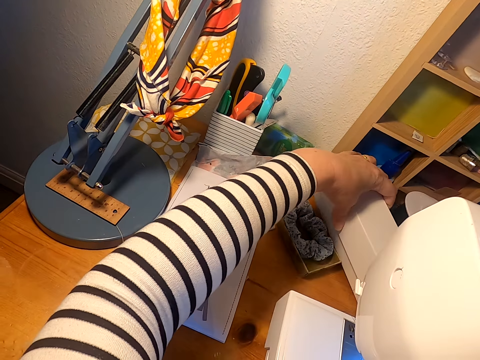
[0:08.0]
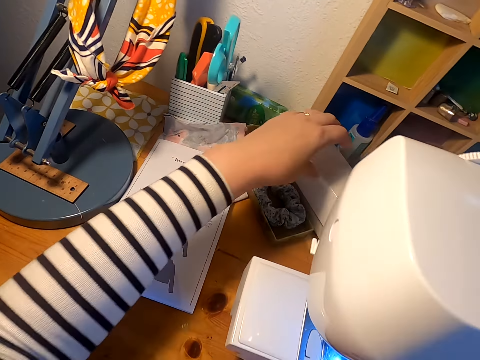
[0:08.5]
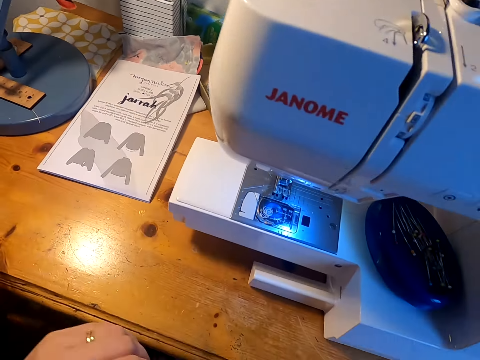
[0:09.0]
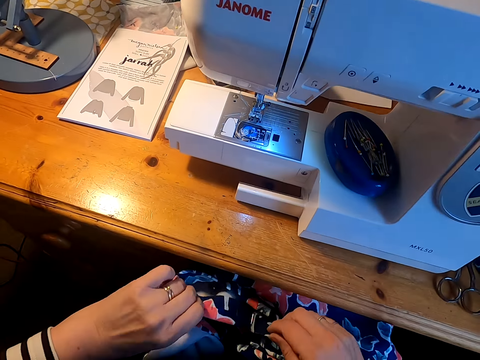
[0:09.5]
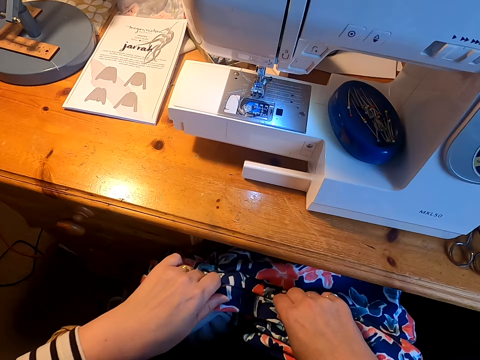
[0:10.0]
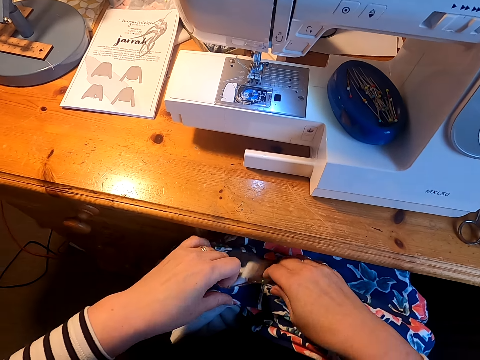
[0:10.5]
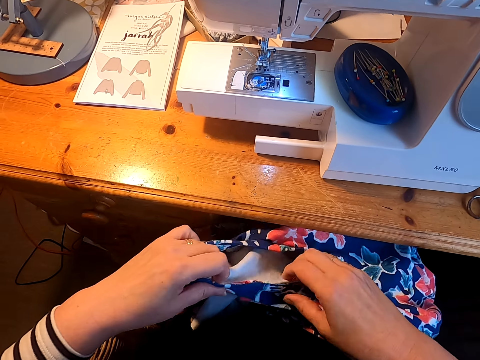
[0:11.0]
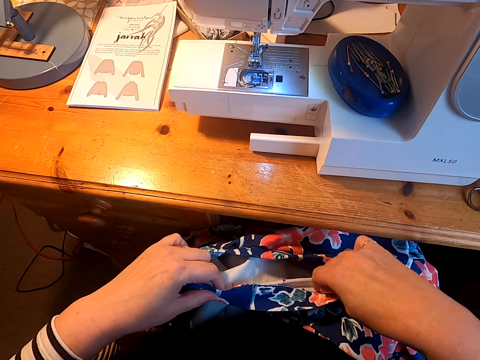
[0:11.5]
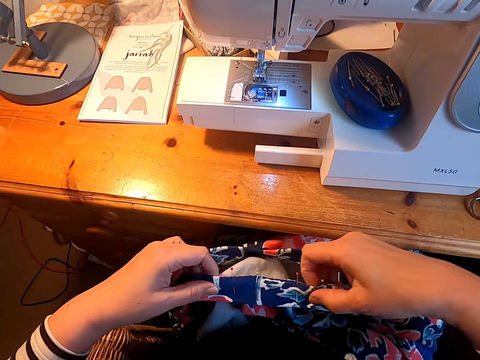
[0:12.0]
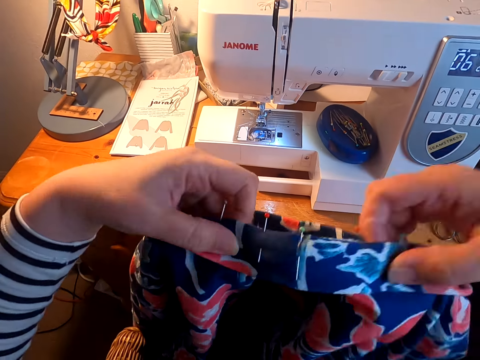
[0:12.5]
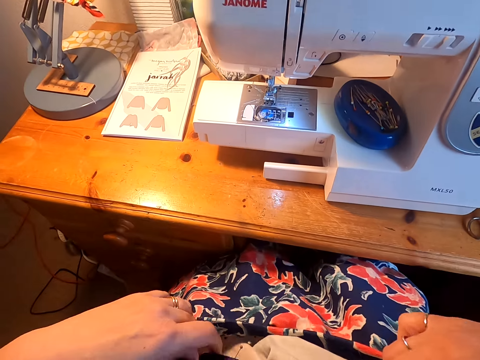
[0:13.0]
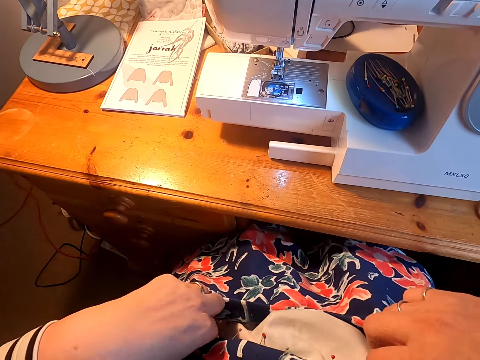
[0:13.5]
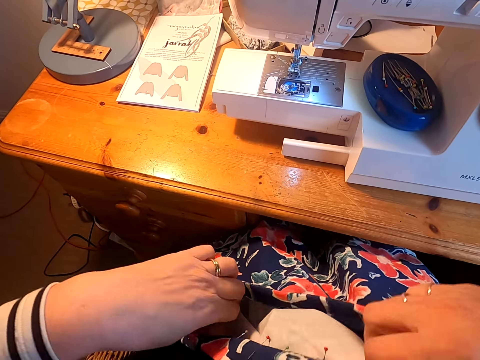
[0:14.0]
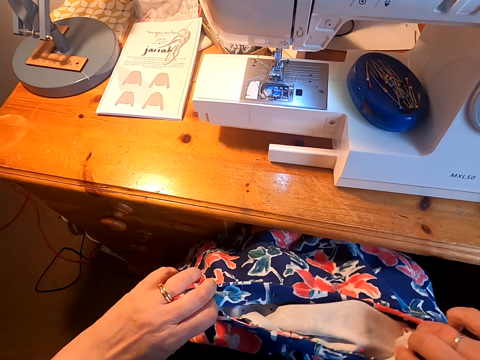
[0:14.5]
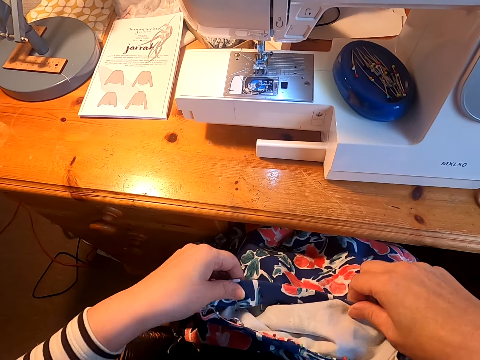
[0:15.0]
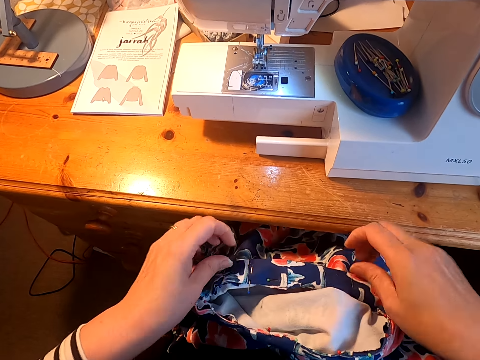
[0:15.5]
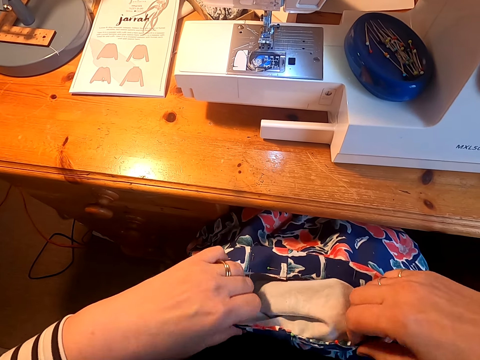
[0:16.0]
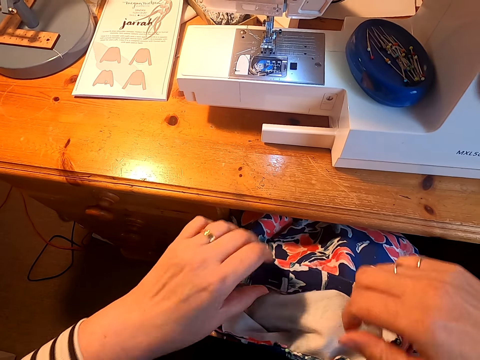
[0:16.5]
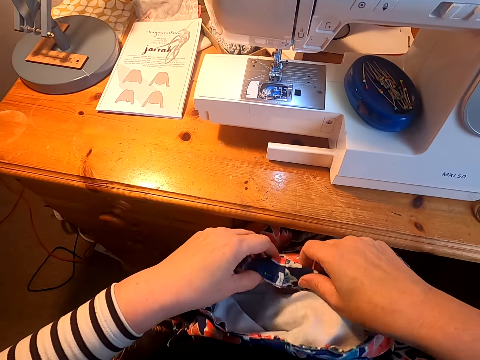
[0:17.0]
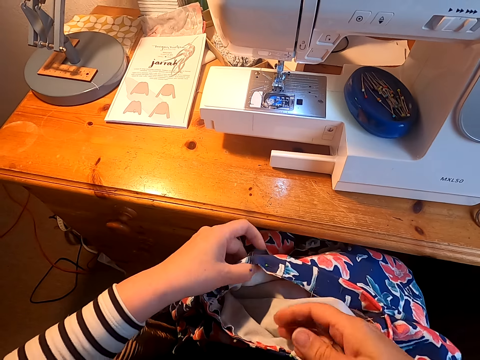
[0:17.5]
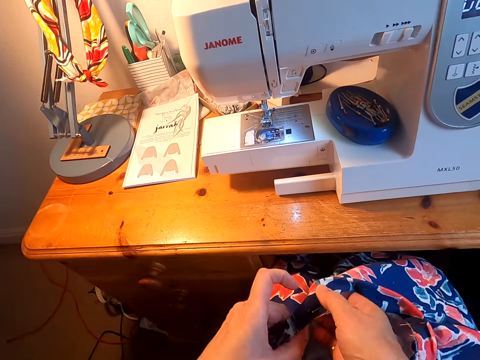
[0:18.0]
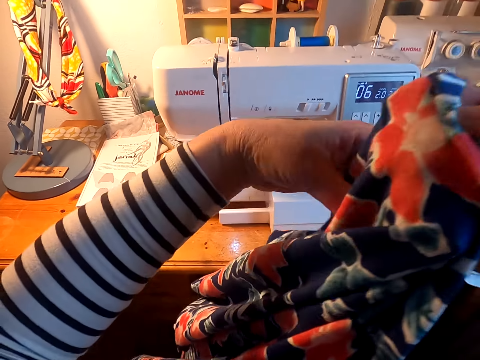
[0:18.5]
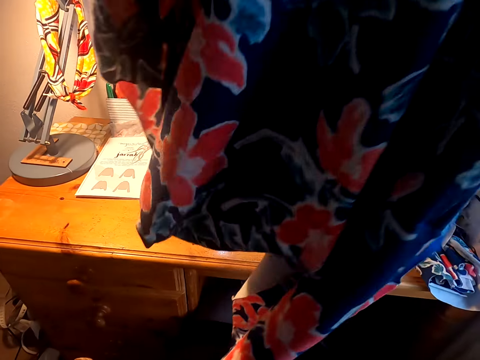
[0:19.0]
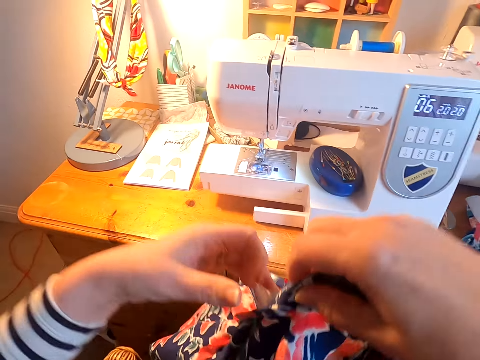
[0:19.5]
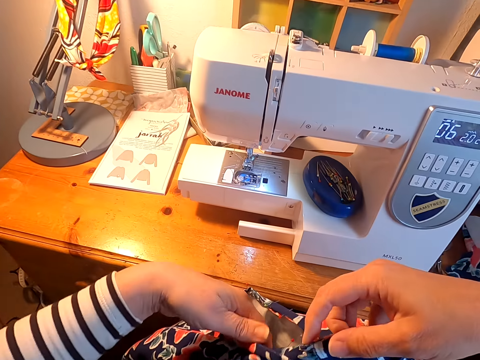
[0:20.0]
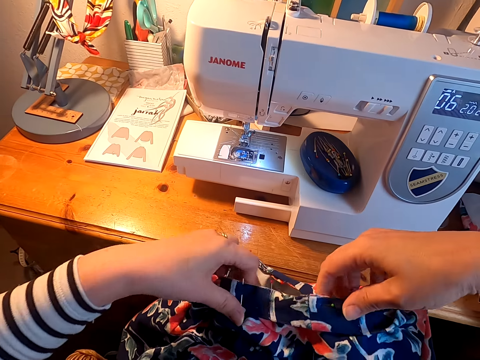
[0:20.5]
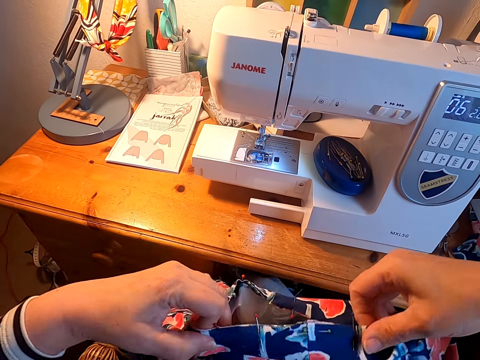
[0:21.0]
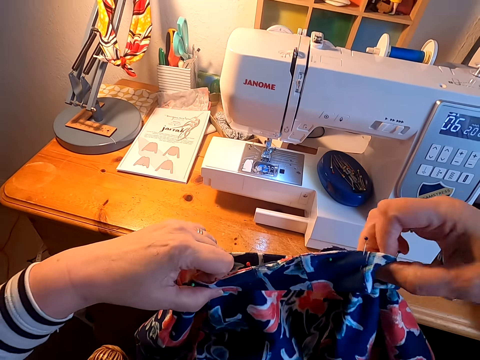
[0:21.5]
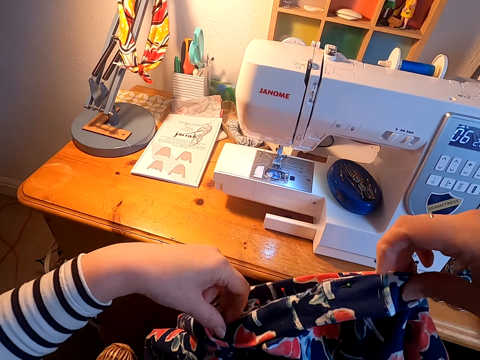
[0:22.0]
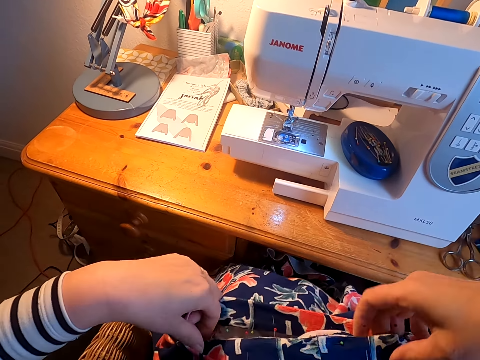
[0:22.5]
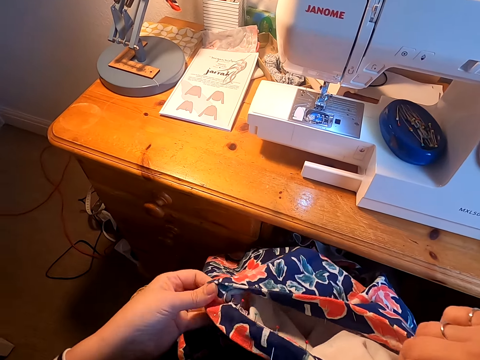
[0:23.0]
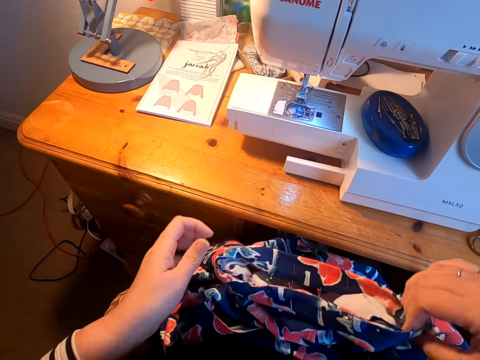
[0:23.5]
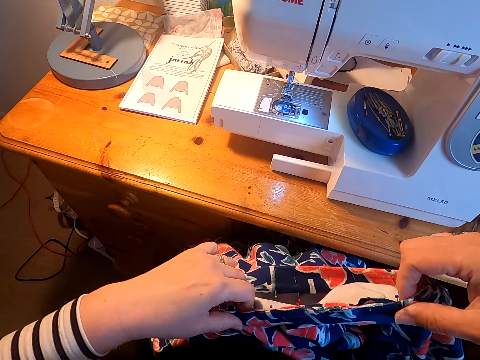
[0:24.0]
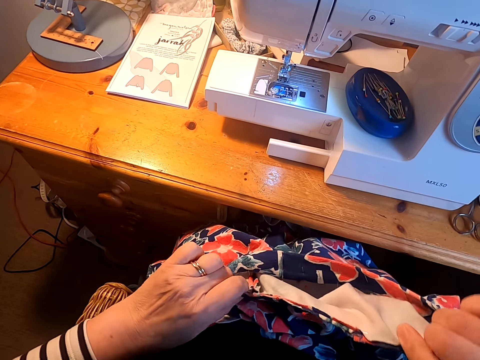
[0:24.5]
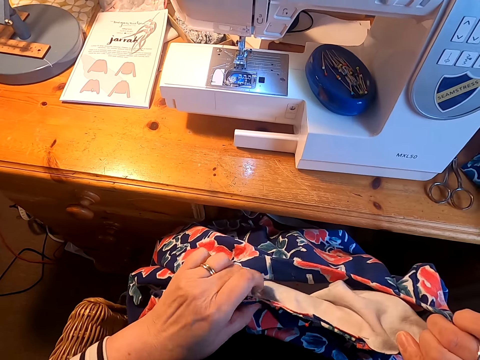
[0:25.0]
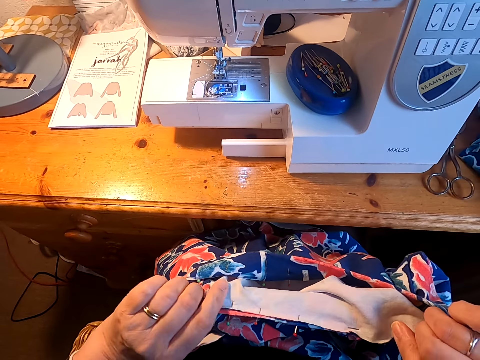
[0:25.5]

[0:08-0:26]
The camera wearer pulls a dress. They grab the cloth. They stretch the dress neck. They turn the dress around. They stretch the dress neck.

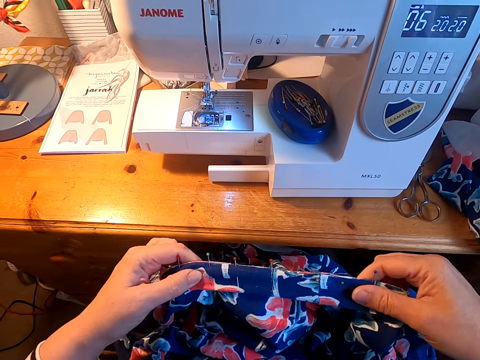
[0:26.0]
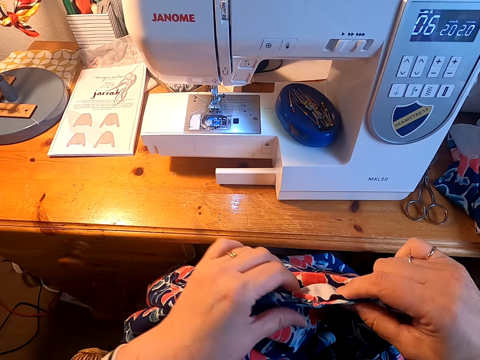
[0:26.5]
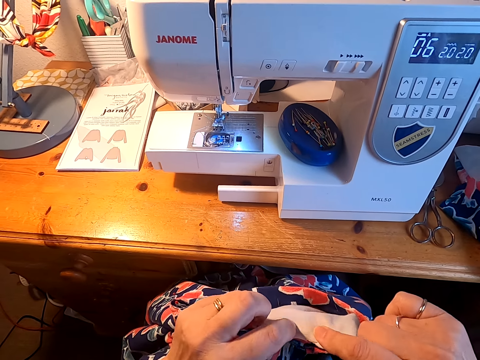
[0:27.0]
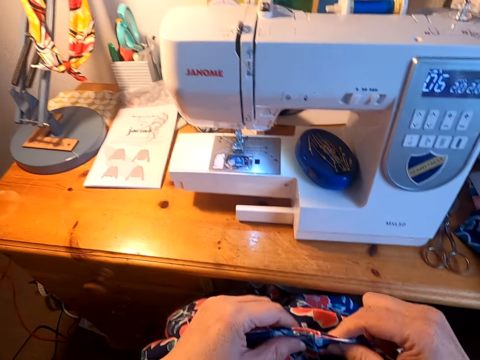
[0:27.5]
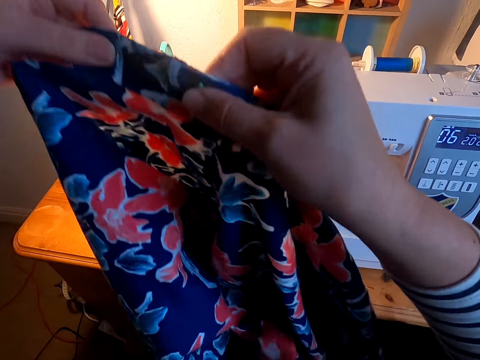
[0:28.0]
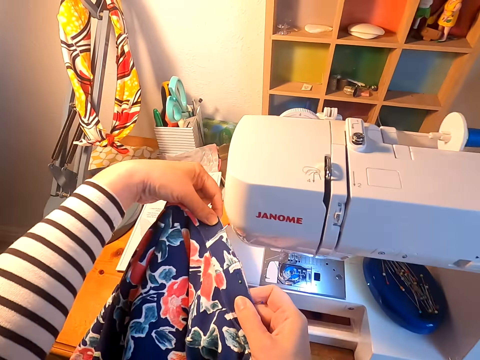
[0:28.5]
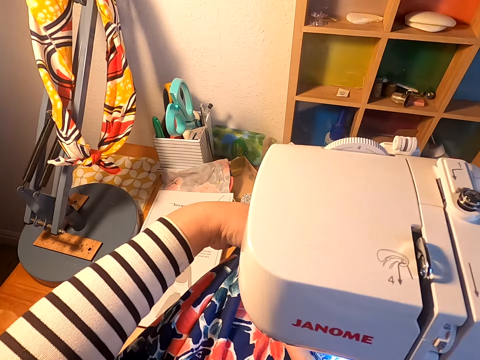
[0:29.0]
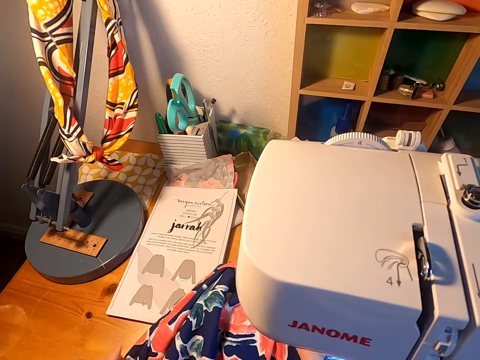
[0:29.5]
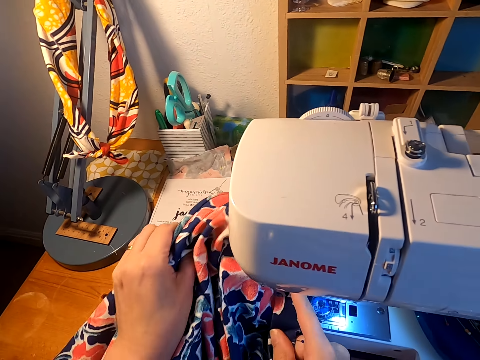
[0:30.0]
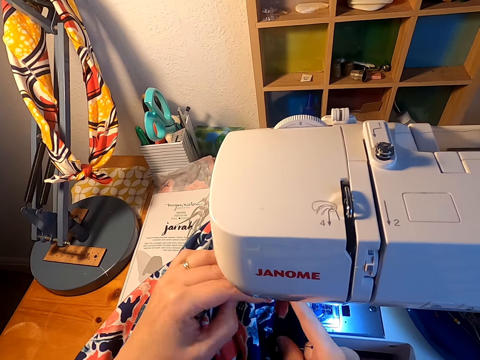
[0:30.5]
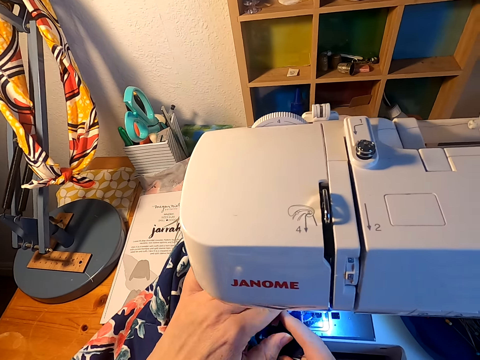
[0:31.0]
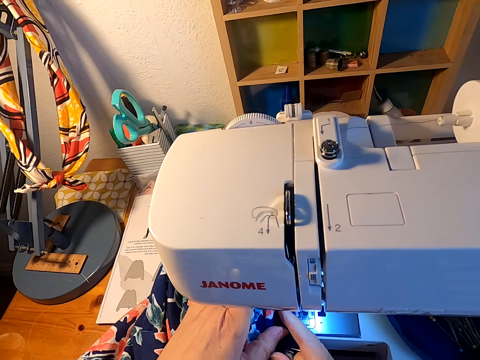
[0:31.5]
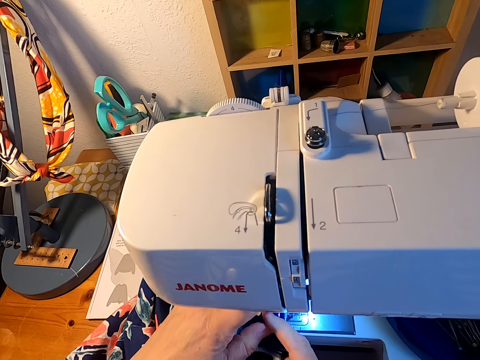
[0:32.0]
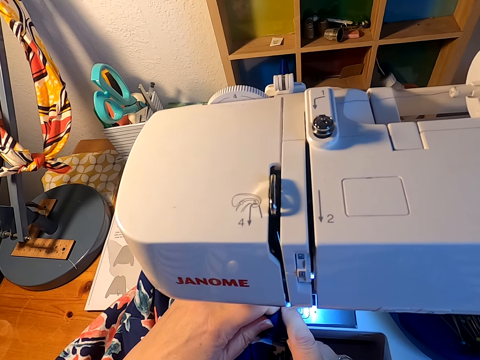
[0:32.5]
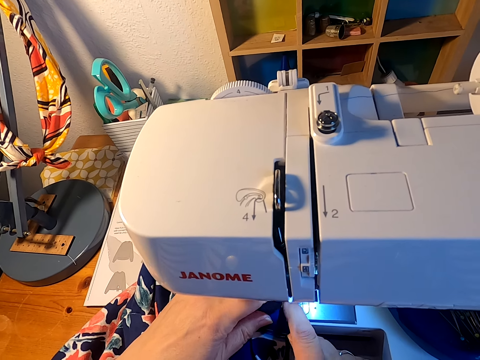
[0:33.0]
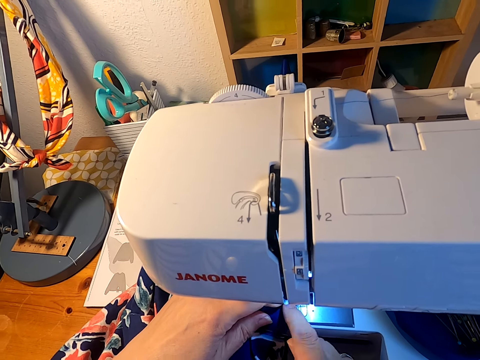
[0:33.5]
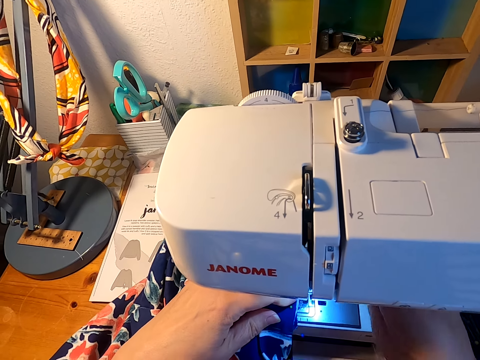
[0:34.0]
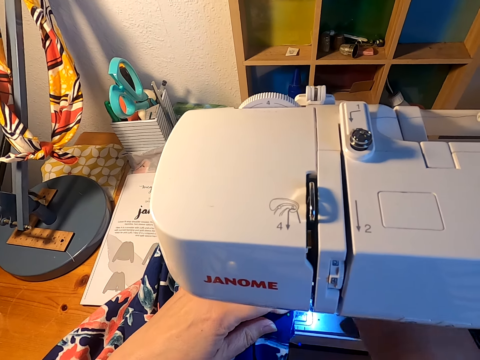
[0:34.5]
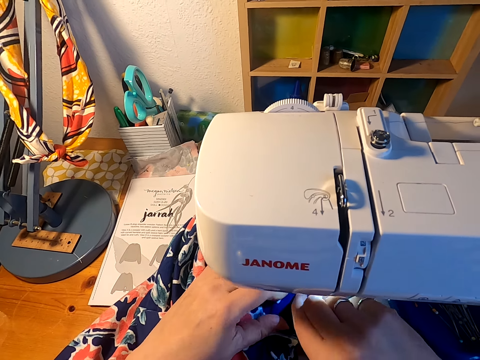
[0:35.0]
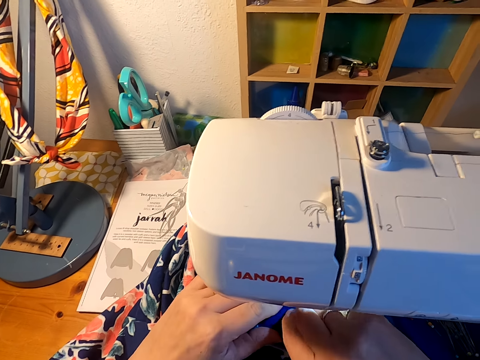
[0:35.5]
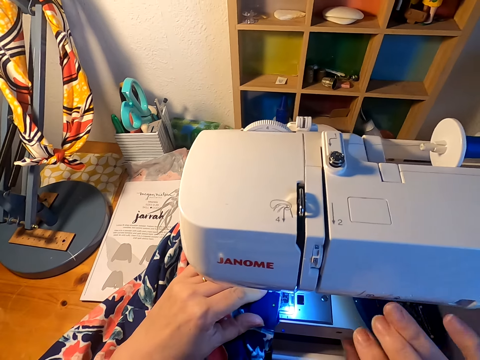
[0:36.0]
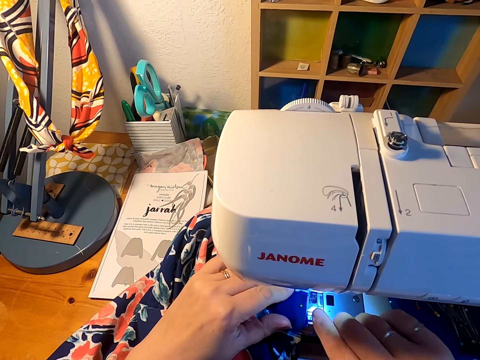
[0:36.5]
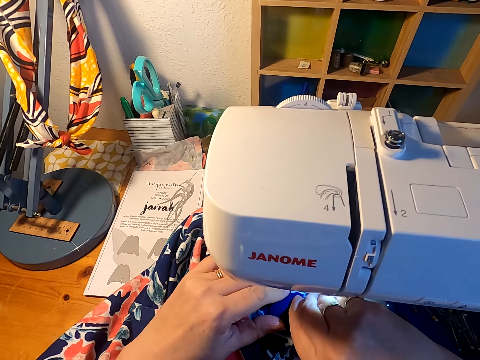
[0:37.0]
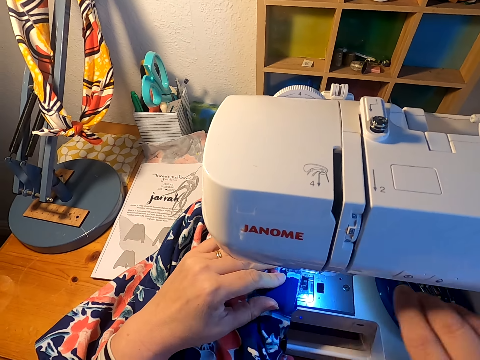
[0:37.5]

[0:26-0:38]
The camera wearer places the cloth in a sewing machine. They click the pressure foot lever.
